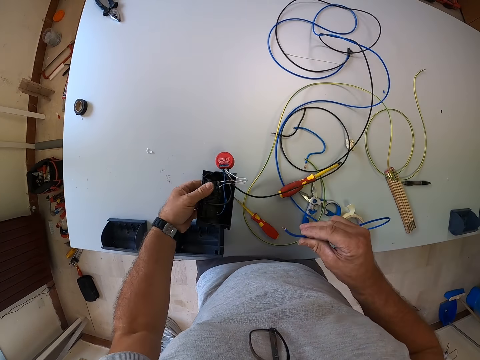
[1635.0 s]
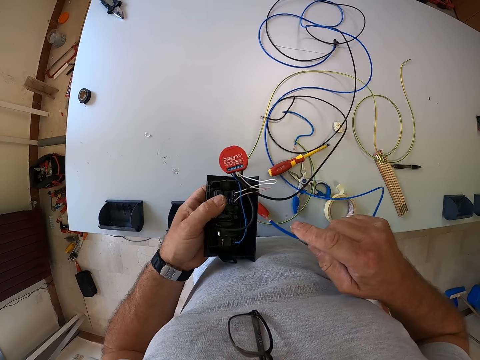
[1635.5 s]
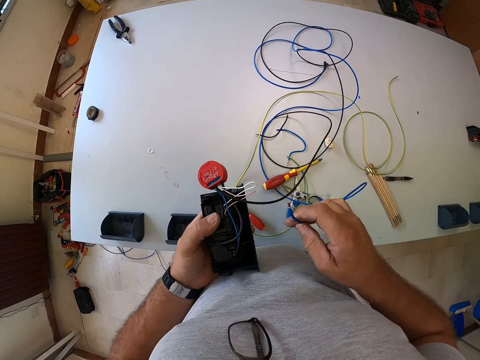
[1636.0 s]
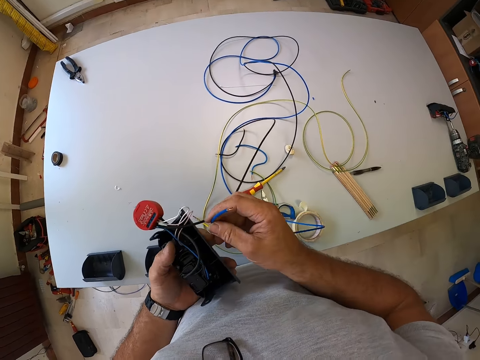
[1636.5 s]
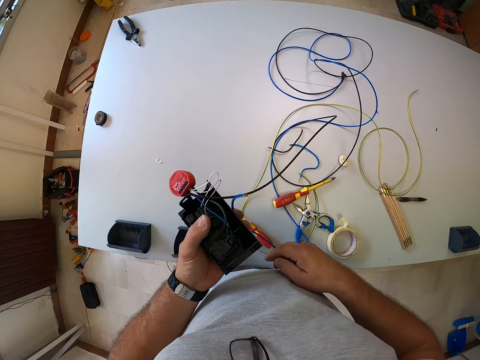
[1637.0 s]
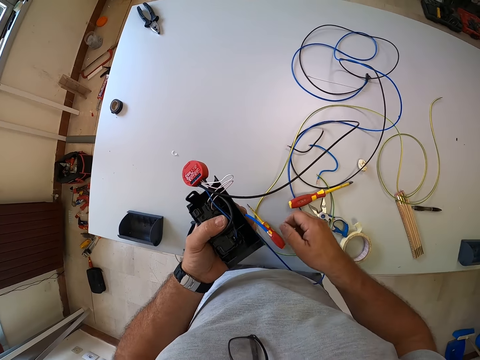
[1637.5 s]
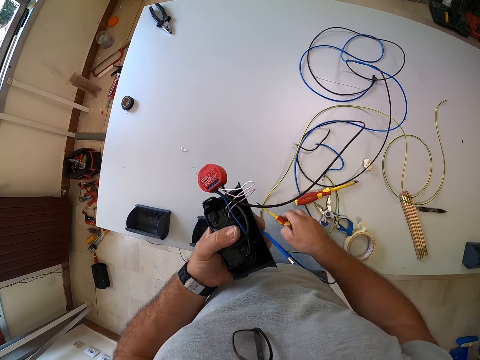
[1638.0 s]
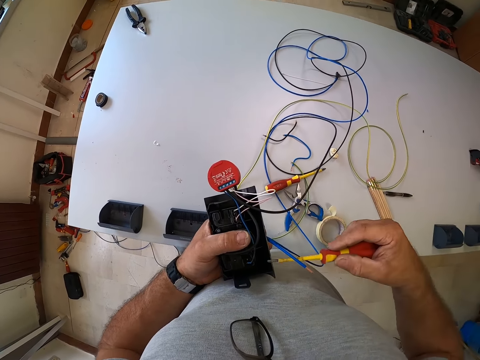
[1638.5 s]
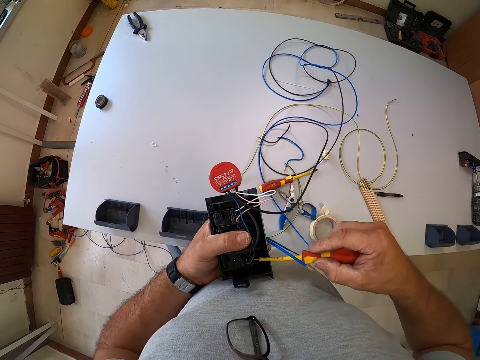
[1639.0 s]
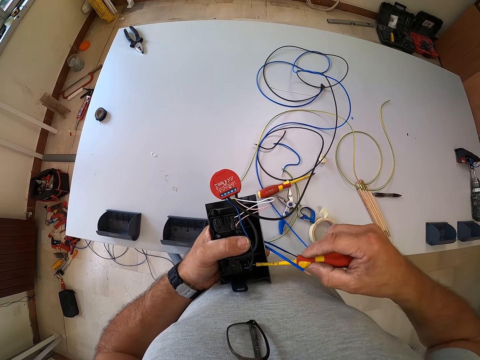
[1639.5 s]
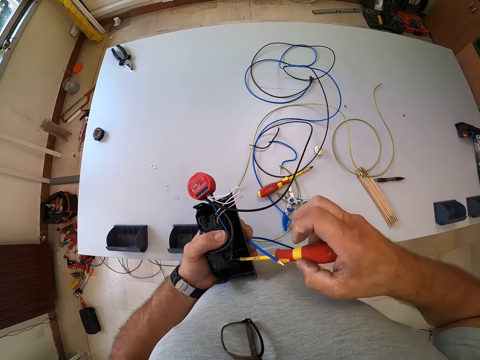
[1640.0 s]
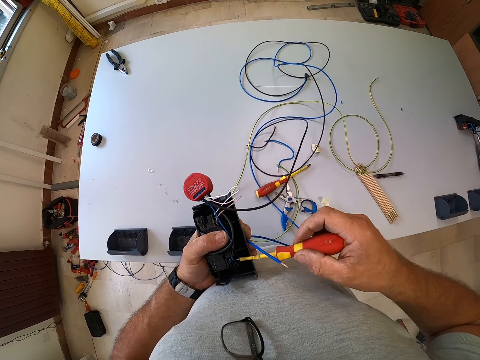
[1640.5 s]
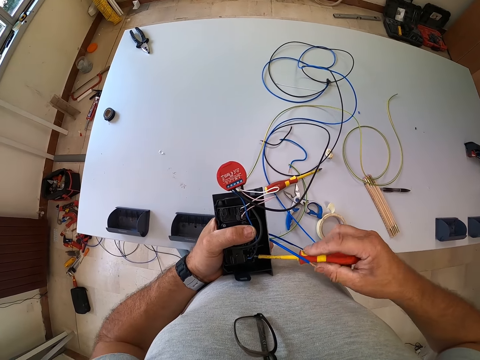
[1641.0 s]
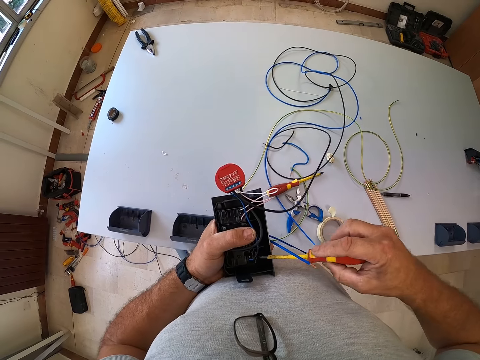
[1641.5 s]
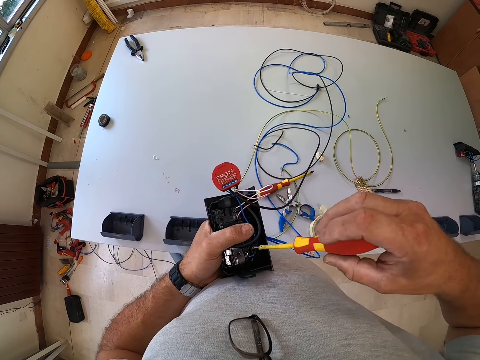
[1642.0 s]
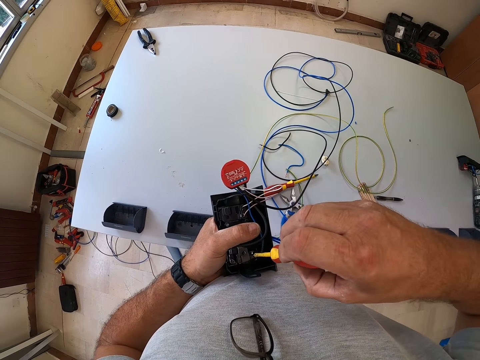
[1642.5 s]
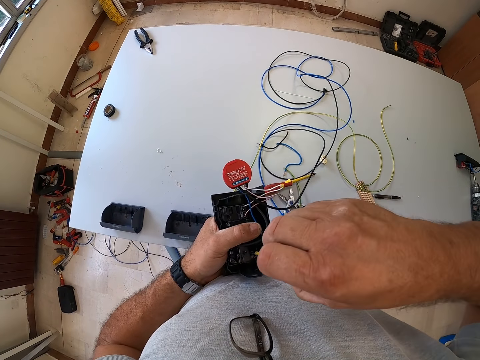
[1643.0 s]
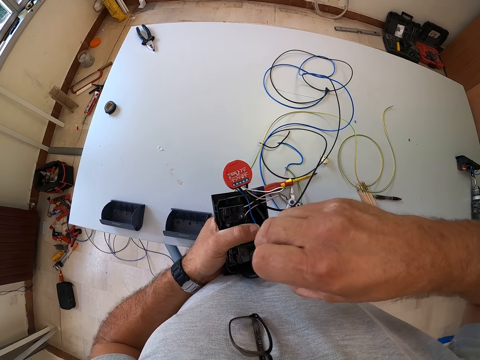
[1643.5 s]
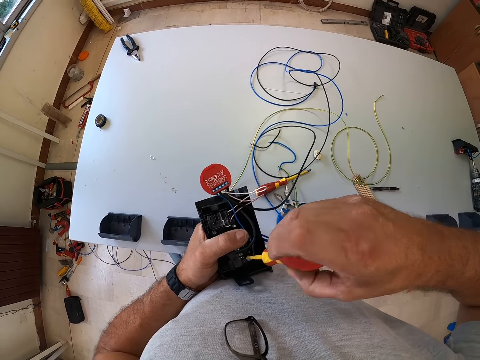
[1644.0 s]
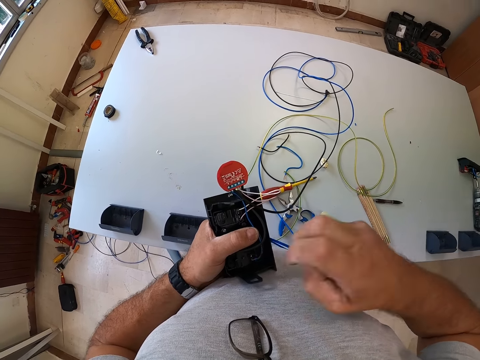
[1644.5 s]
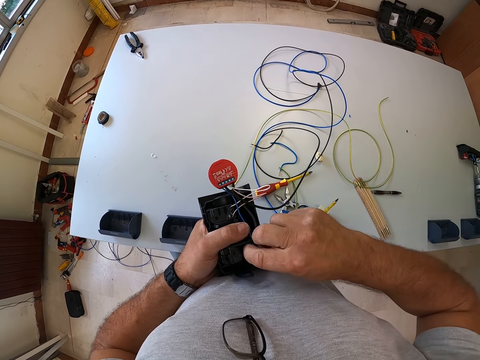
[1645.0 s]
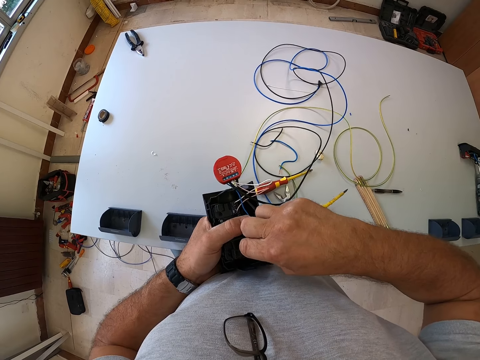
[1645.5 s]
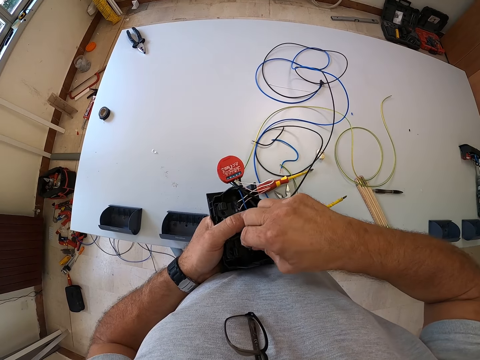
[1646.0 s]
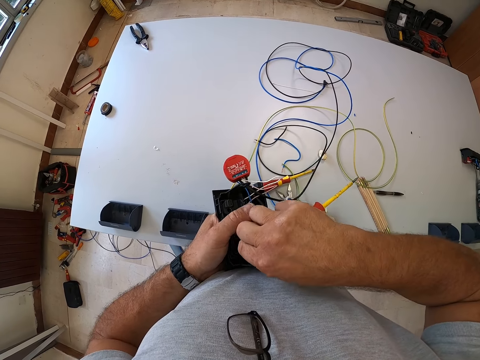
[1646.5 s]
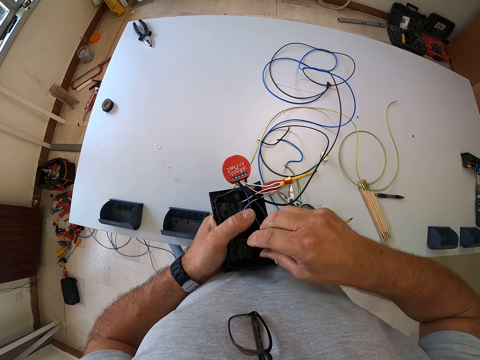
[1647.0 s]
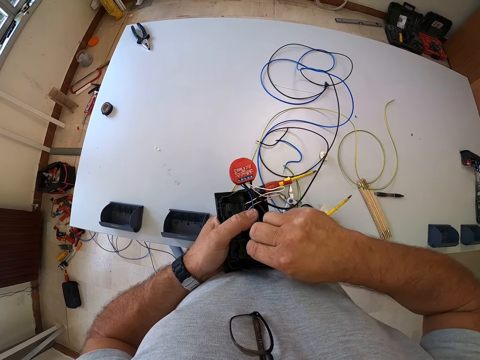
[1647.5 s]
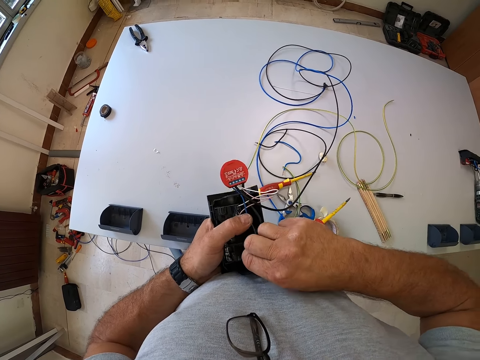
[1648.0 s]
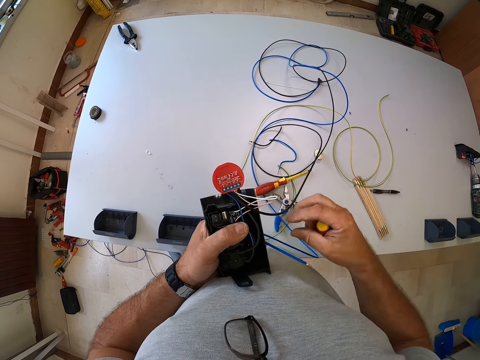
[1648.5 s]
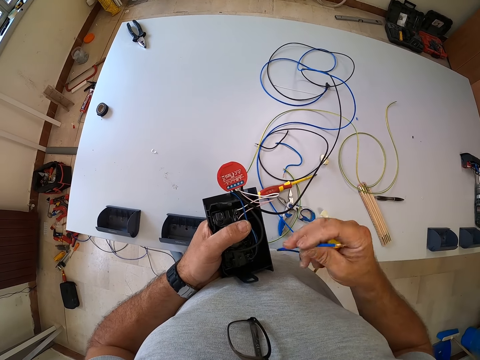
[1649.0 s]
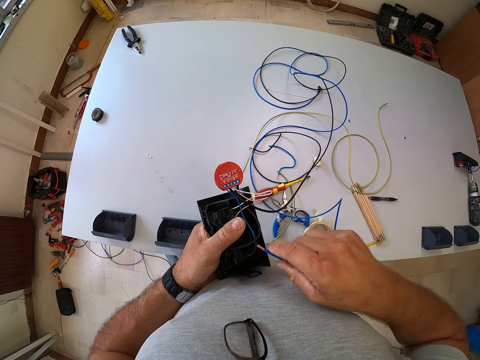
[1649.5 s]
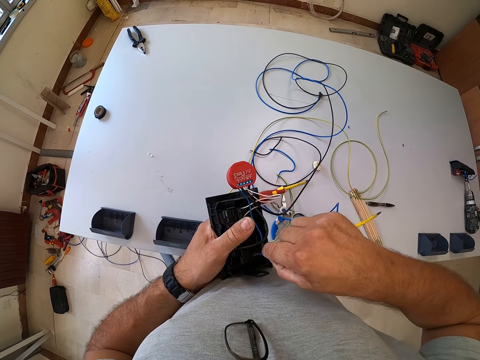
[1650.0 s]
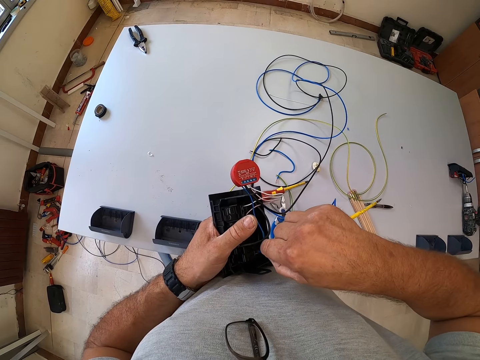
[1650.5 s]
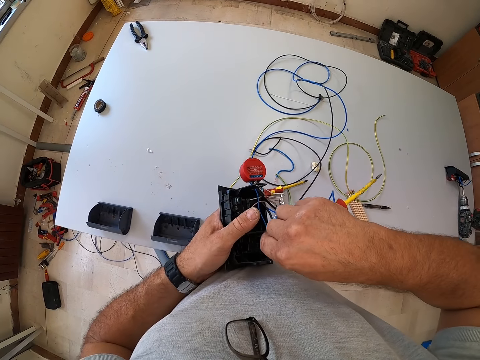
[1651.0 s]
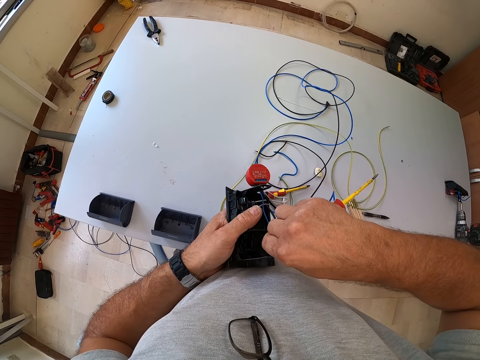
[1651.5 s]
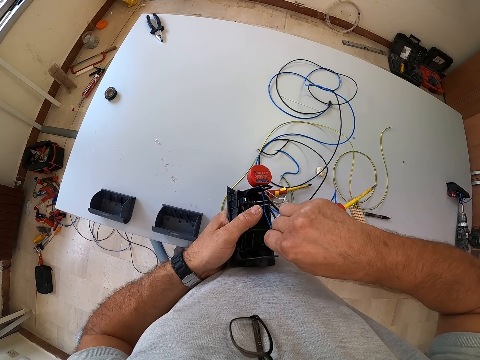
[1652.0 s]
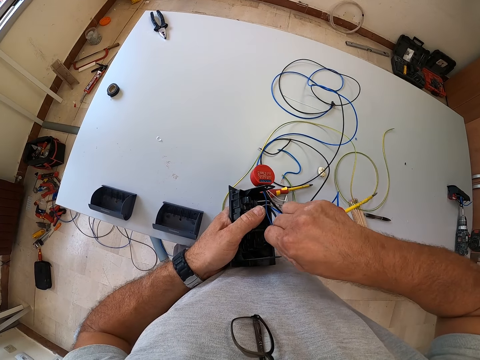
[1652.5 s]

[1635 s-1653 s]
The camera wearer picks up the socket from the table. He pulls the electric cable close to the socket. He switches the wire from his right hand to his left hand. He holds the electric cable with the other hand. He picks up a screwdriver from the table. He loosens a screw of the socket with the screwdriver. He inserts the screw in the socket, screws the cable in the socket, and tightens the cable. He adjusts the wire from the socket. He inserts the electric cable in the socket. He switches the wire from his left hand to his right hand. He picks up the electric cable. He inserts the wire into the socket.

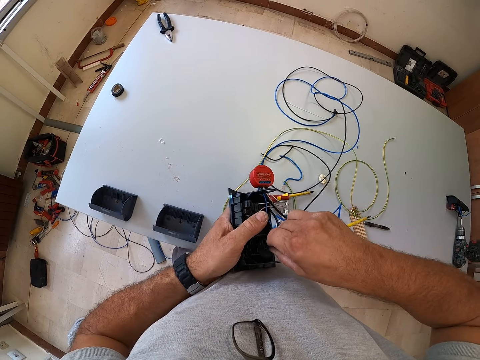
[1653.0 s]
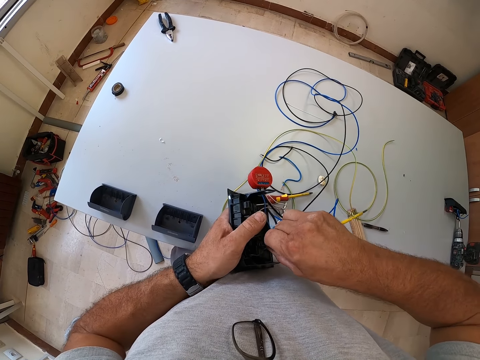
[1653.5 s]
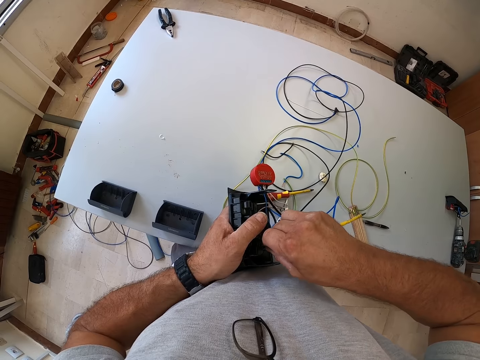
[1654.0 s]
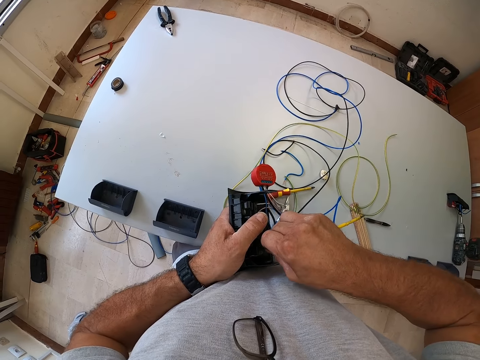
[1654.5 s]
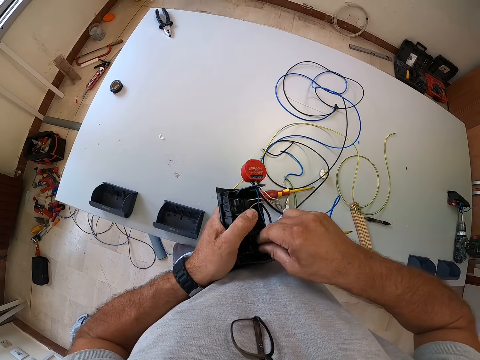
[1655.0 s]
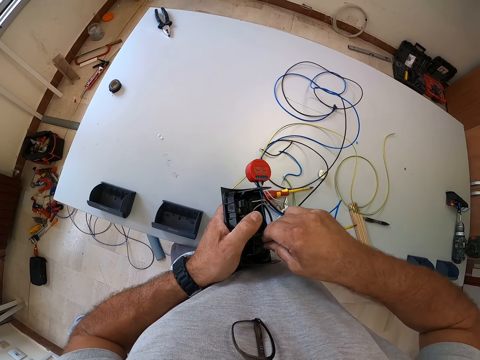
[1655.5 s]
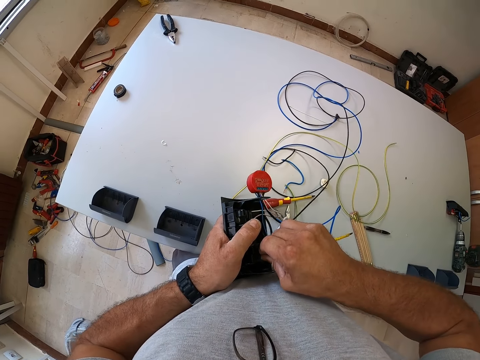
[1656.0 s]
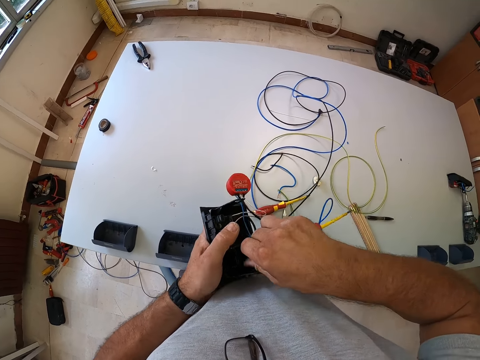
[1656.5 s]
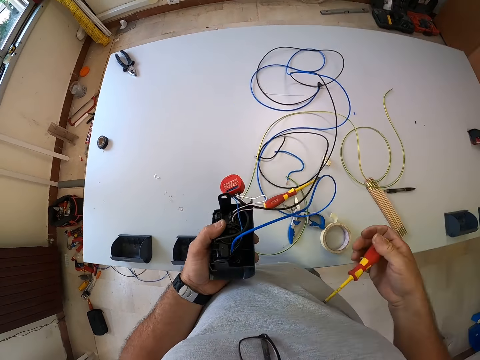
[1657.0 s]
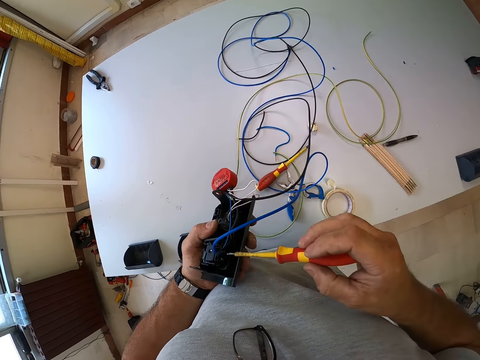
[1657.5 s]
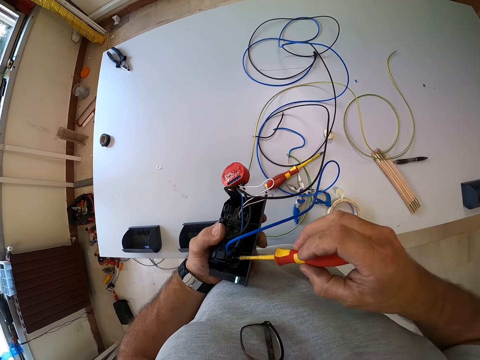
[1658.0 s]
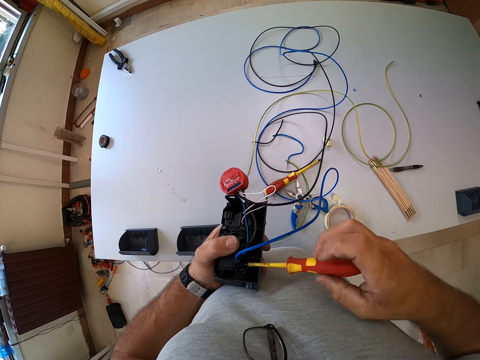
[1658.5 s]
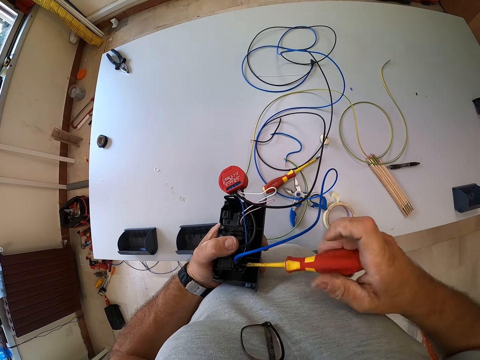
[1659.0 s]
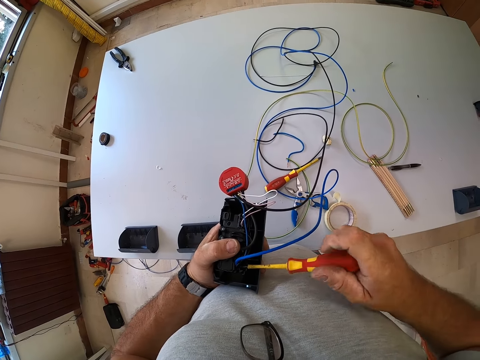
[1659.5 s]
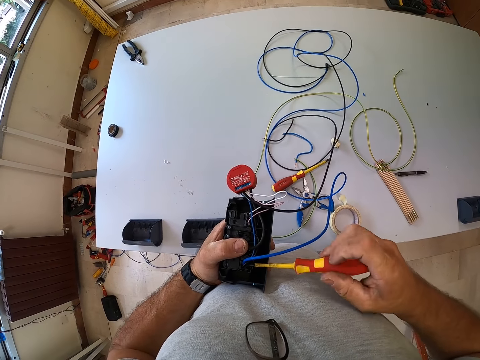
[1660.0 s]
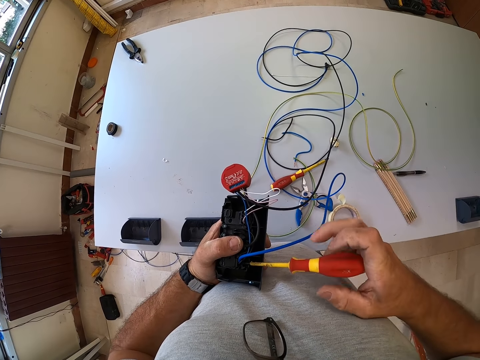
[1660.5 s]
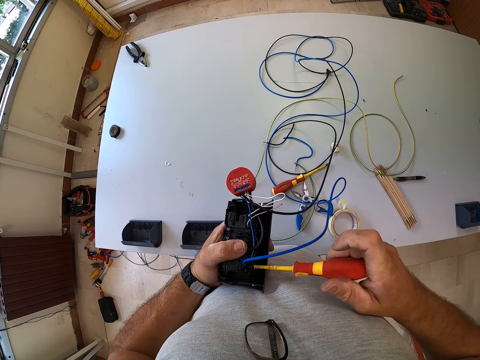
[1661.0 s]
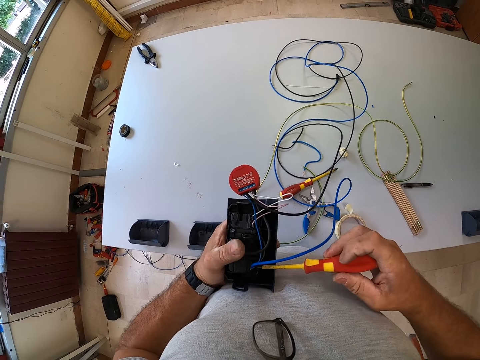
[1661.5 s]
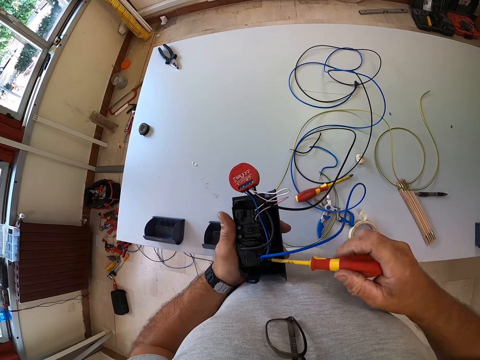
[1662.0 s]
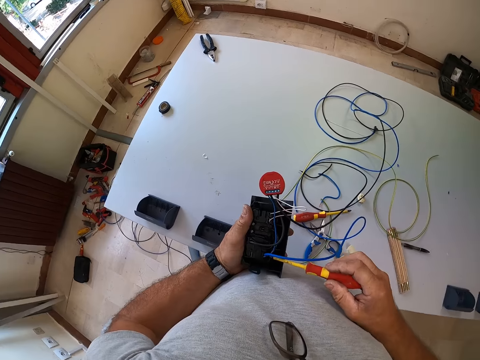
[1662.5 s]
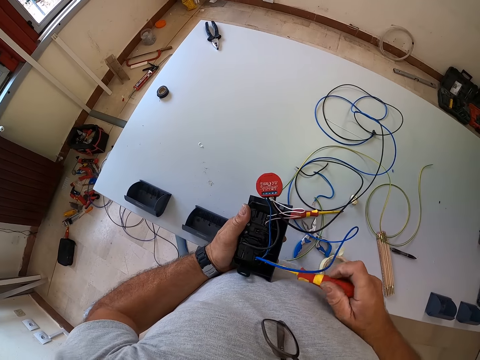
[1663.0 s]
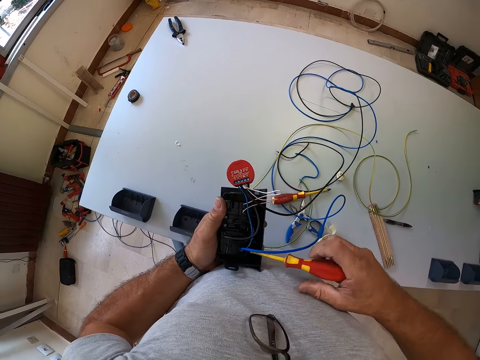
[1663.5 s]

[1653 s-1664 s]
The camera wearer withdraws his hand from the cable and puts the screwdriver on his stomach. He inserts the screw in the socket. He tightens the screw of the socket. He screws the cable in the socket.
